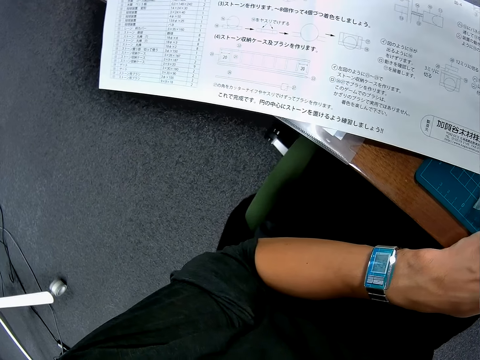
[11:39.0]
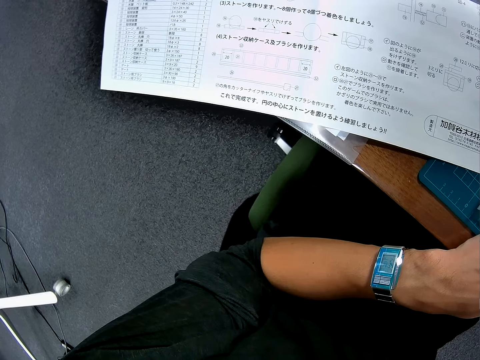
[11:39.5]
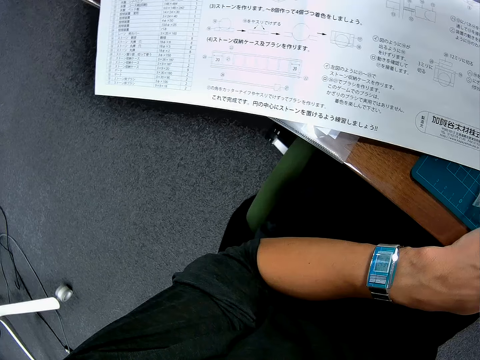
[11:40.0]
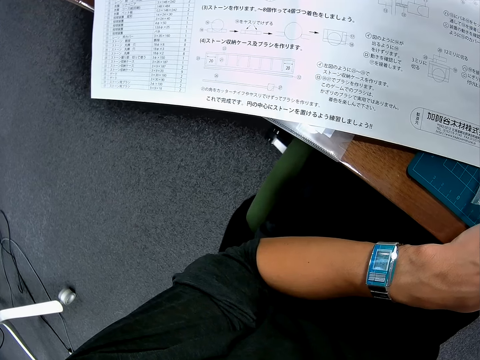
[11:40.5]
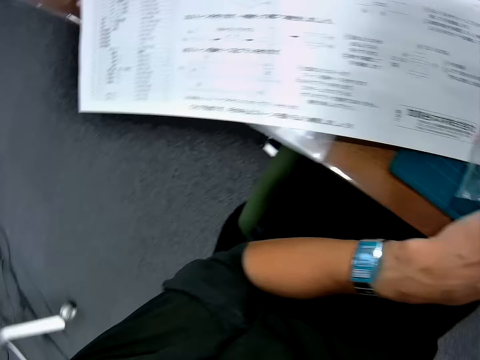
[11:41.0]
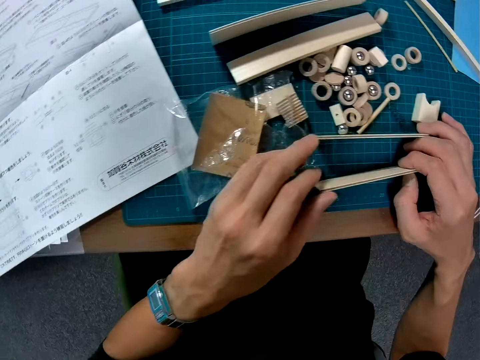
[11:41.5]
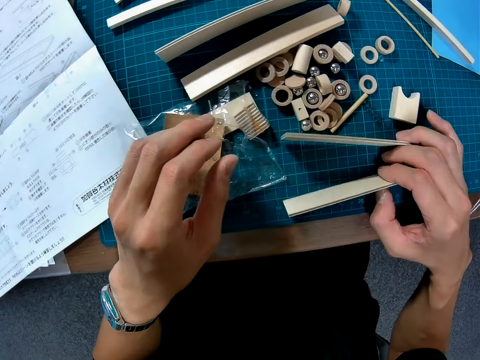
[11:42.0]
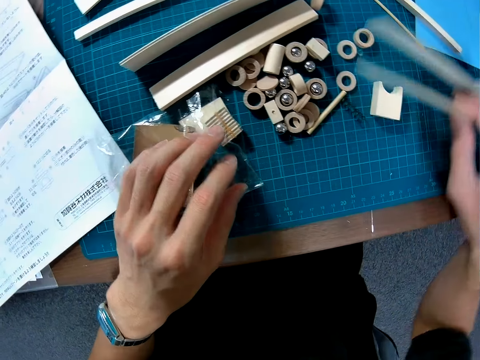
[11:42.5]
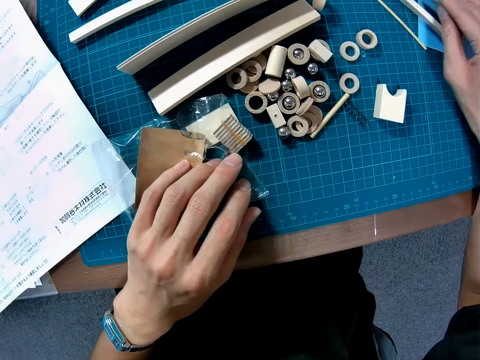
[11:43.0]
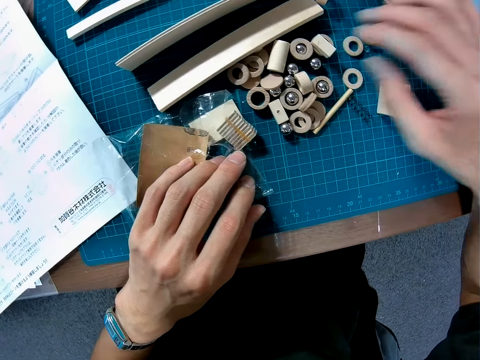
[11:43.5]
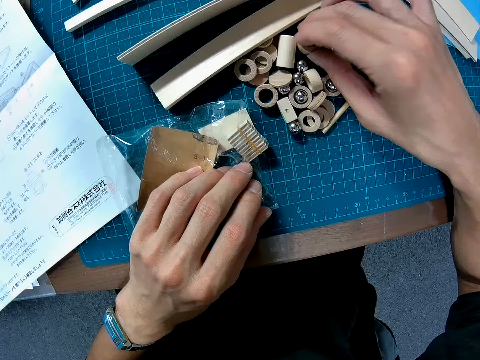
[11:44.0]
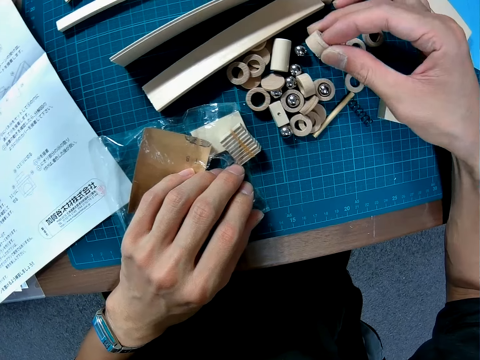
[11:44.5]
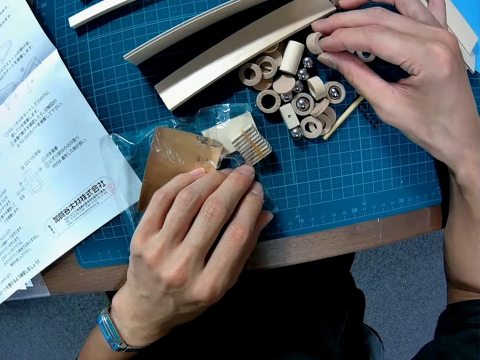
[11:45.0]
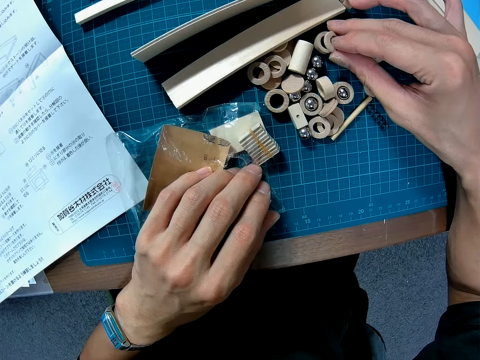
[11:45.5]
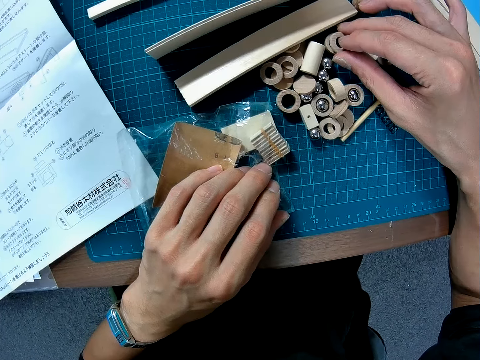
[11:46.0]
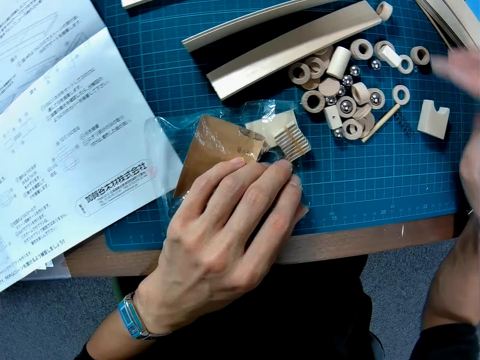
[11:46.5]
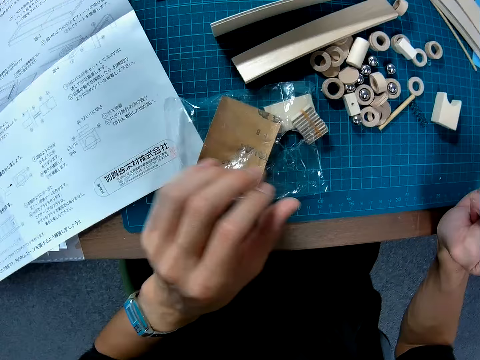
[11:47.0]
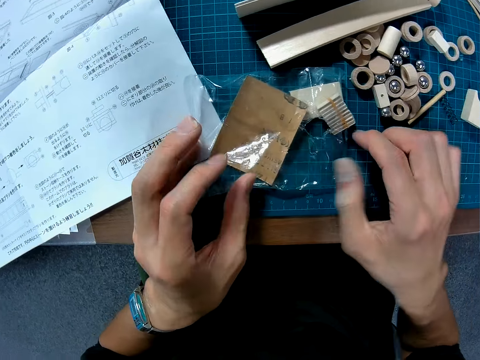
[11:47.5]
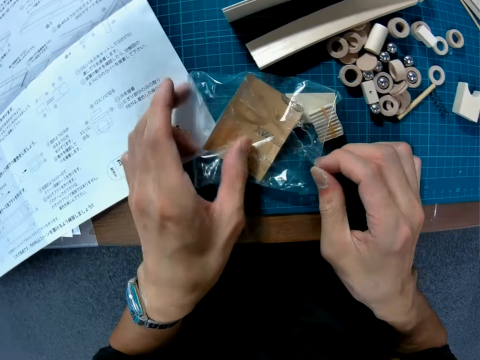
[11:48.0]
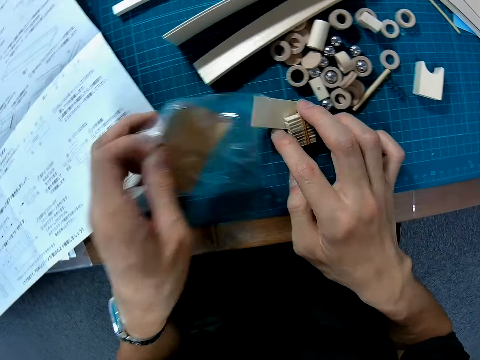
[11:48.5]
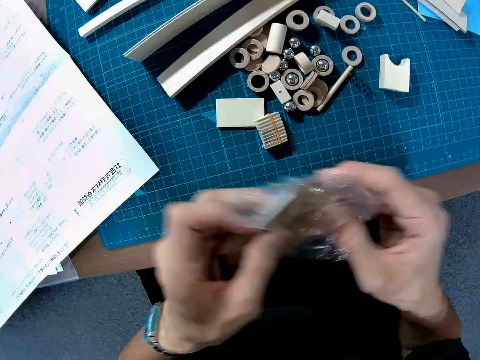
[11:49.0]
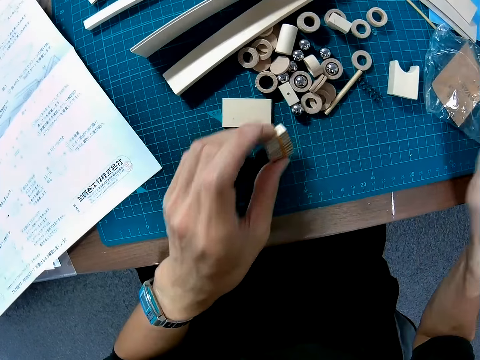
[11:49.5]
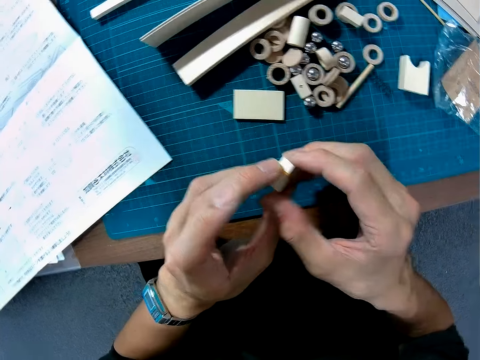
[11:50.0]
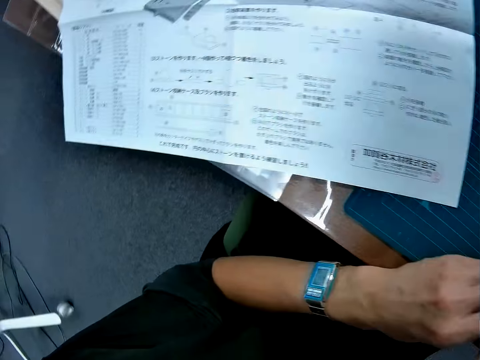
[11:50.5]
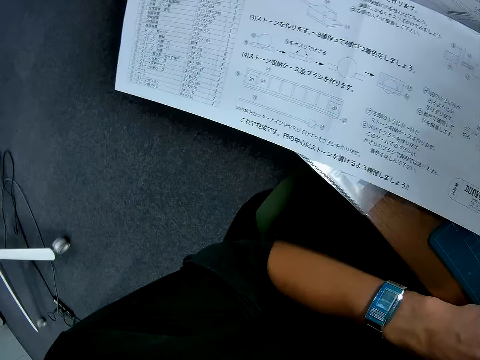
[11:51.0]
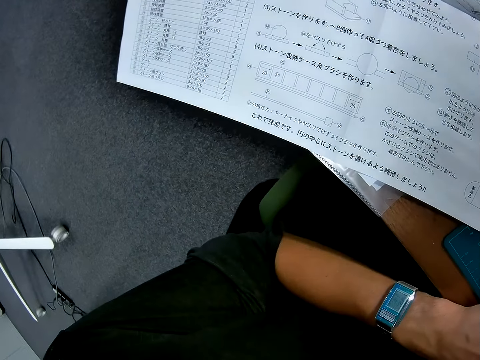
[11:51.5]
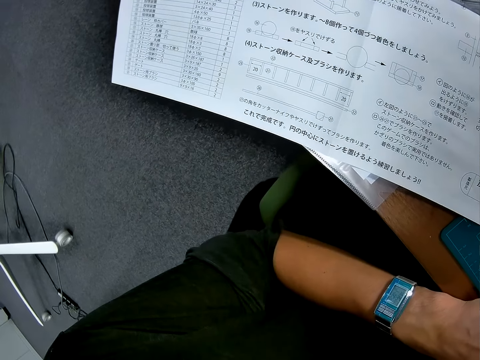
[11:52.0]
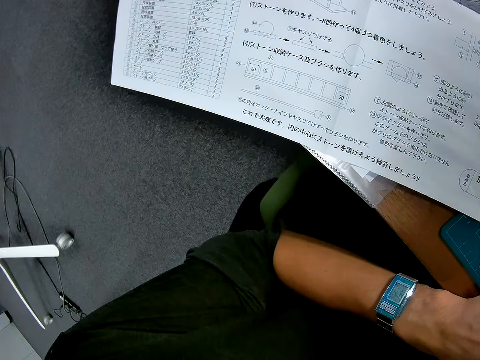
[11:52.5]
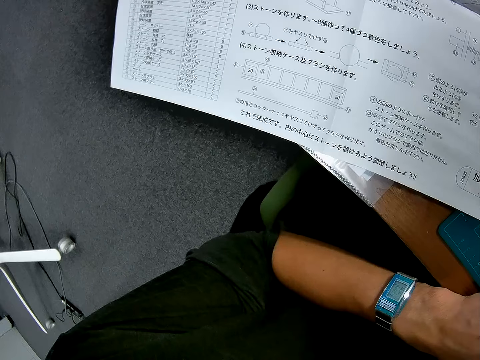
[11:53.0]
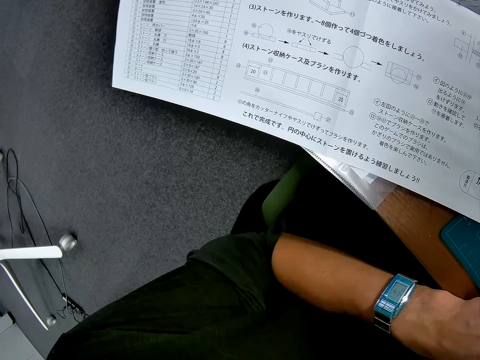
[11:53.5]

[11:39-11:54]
The camera wearer holds the pieces of wood on the mat. He places the two pieces of wood on the mat. He picks up a piece of wood, a ring shape wooden craft, from the mat. He drops the pieces of wood on the mat. He lifts his hand from the pieces of wood. He moves a nylon on the table. He picks up the paper from the mat. He places the paper on the mat. He picks up the small bonded pieces of wood from the mat. He holds the piece of wood with both hands. He looks at the paper.

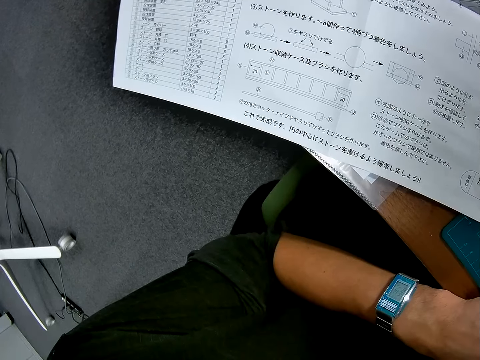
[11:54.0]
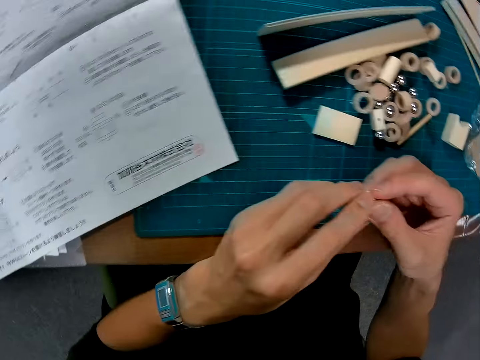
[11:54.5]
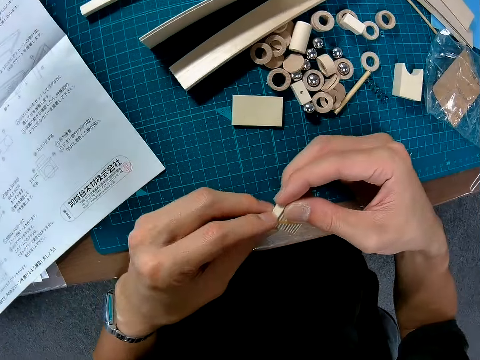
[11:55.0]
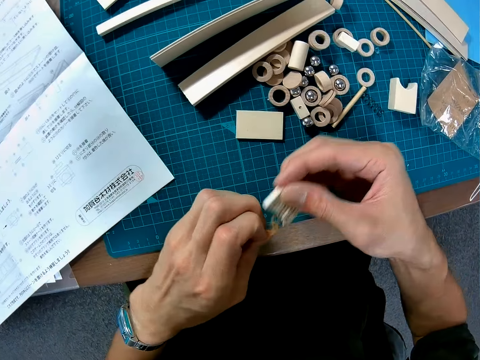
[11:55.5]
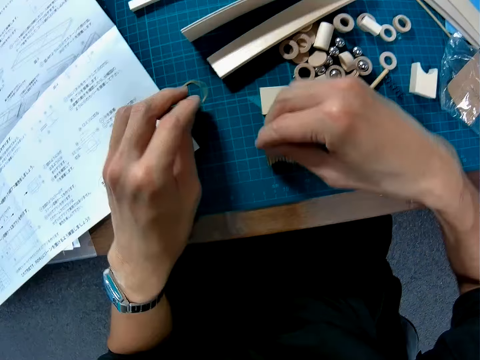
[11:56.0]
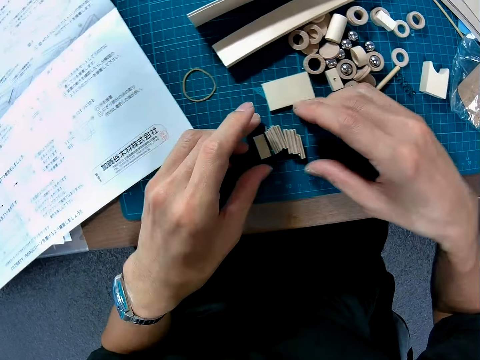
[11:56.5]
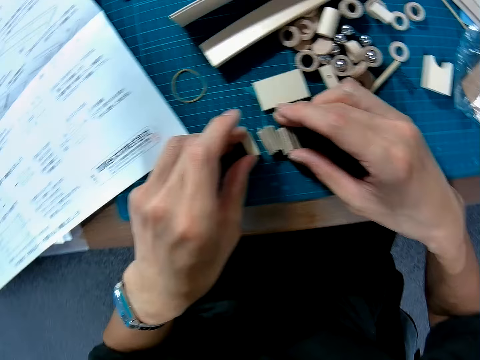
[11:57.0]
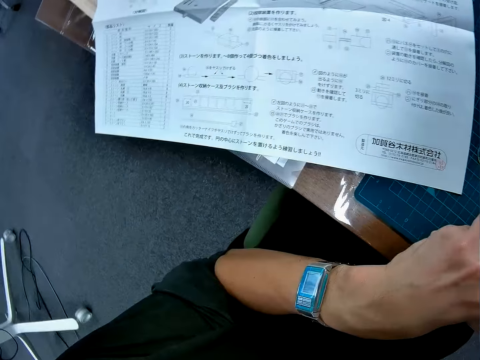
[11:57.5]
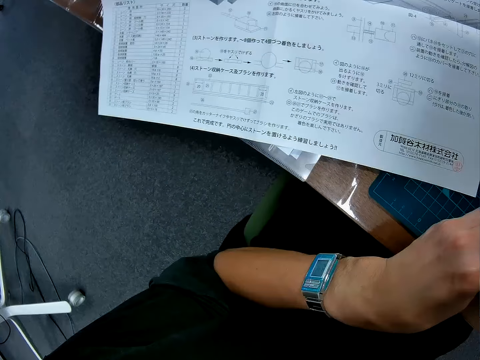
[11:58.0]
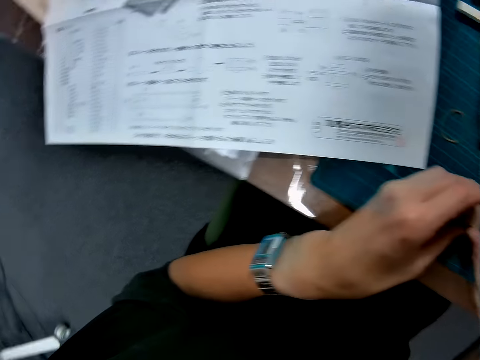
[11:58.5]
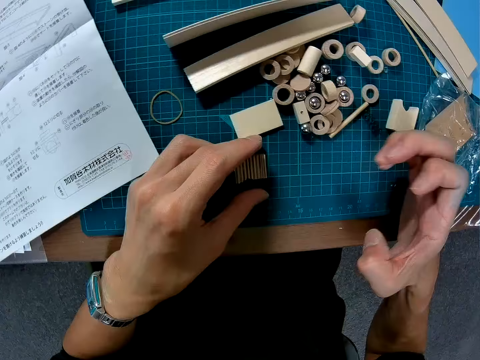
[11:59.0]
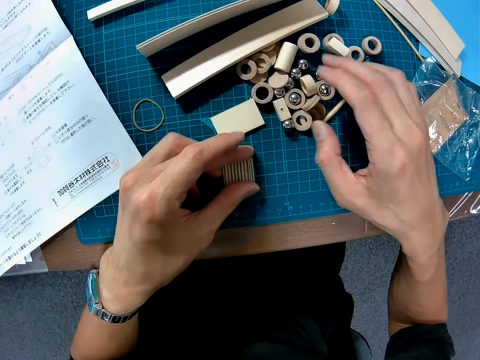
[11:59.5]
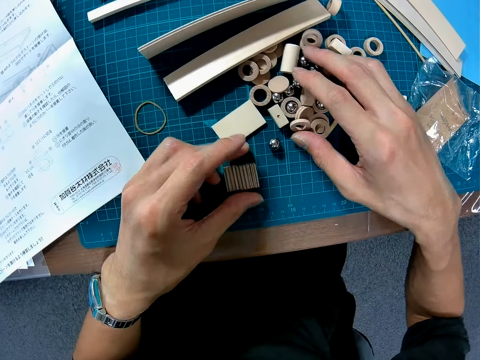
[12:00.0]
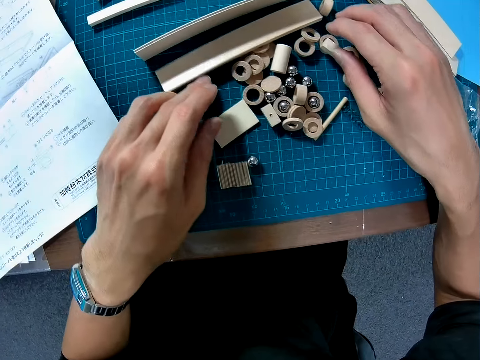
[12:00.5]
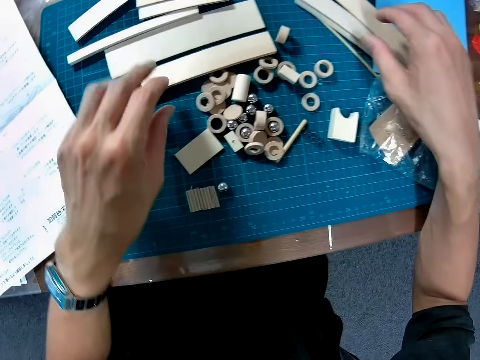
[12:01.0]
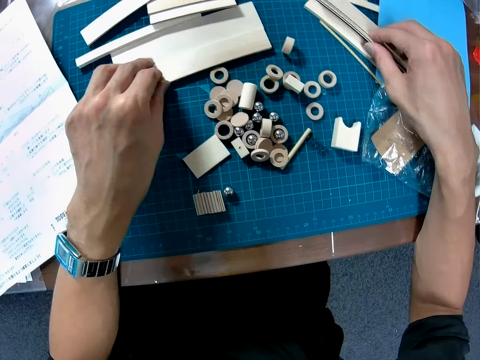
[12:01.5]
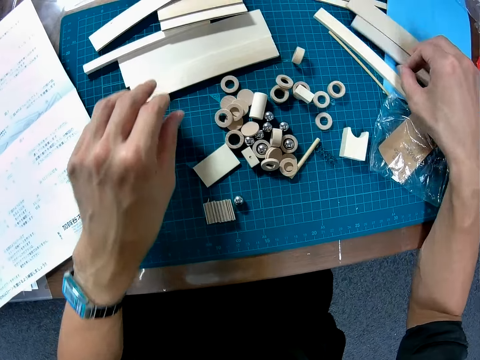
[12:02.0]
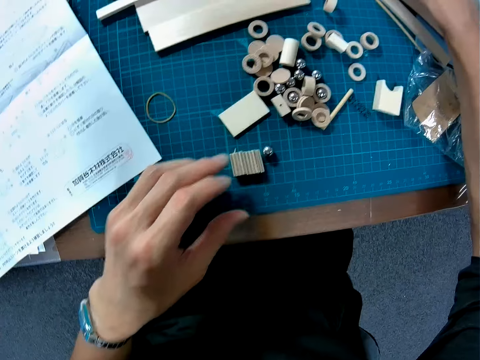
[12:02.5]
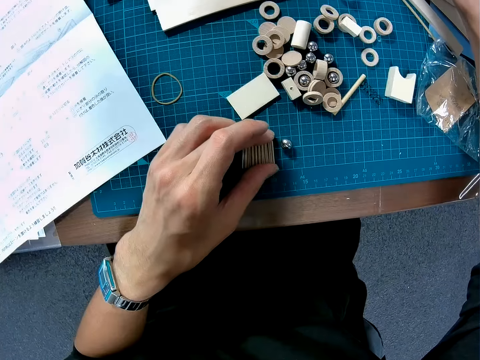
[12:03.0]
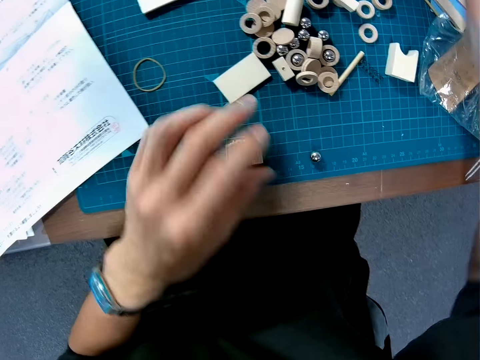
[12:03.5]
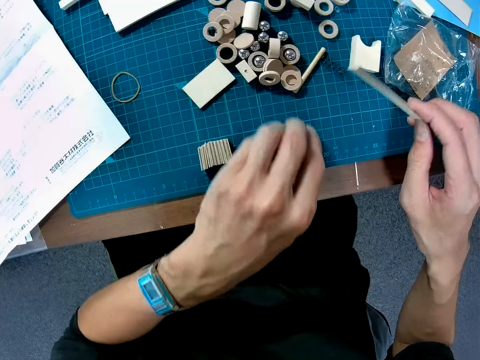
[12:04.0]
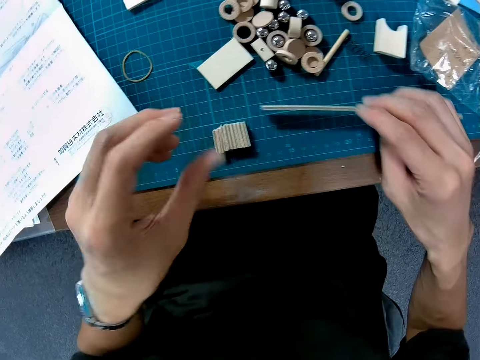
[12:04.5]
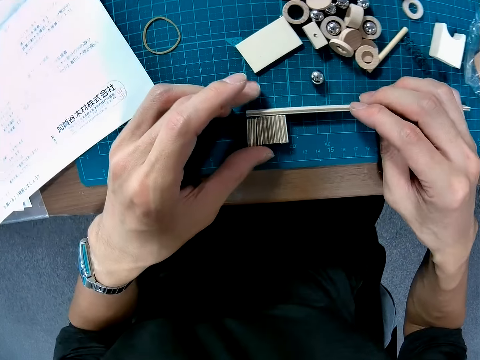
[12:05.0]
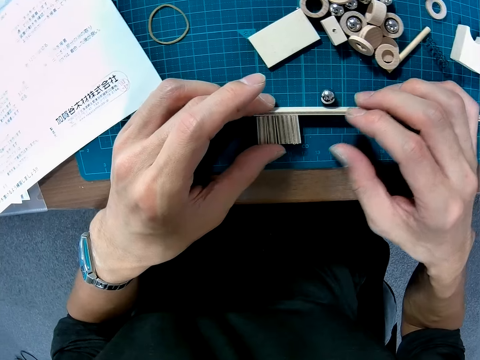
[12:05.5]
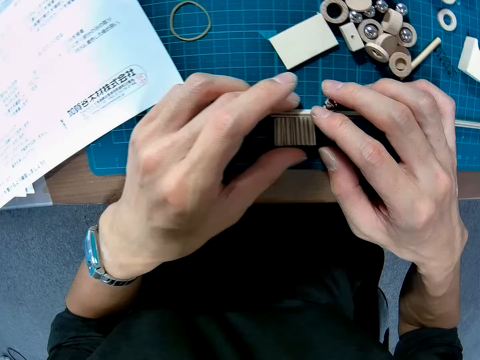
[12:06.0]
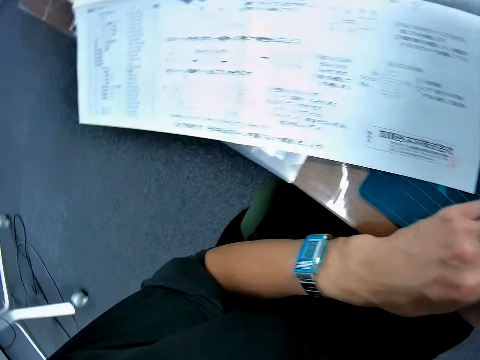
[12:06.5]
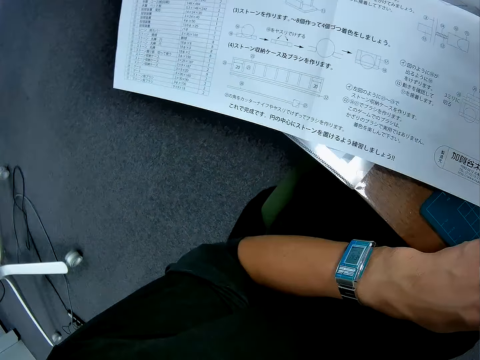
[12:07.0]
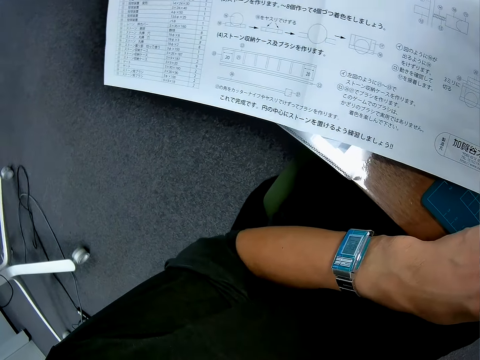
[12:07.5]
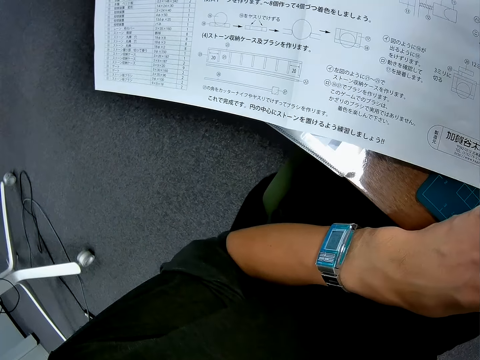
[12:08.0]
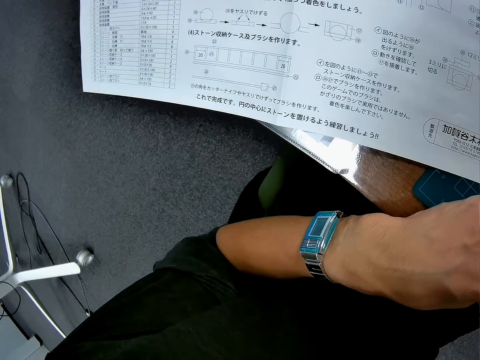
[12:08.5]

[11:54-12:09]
The camera wearer removes the rubber or elastic band that bonded the pieces of wood. They place the small pieces of wood on the table. They place the elastic band on the mat. They look at the paper. They touch the woods on the table. They pick up a wood on the table. They touch the pieces of wood. They move a metal ball on the table. They hold the steel ball. They hold a piece of wood. They place the wood against the small pieces of wood on the table. They look at the paper.
